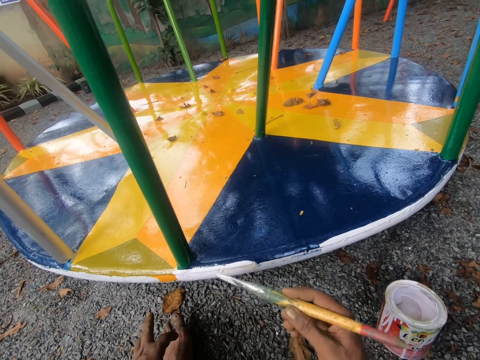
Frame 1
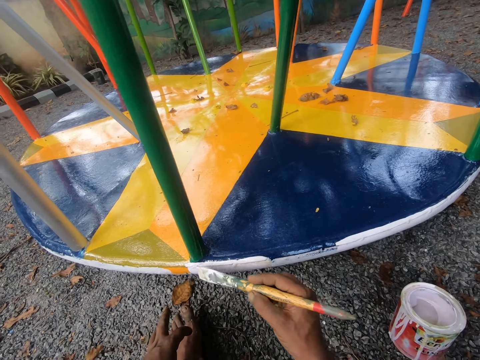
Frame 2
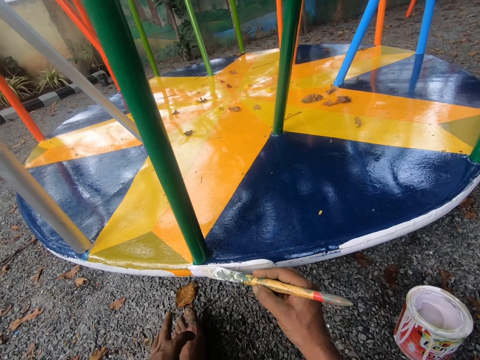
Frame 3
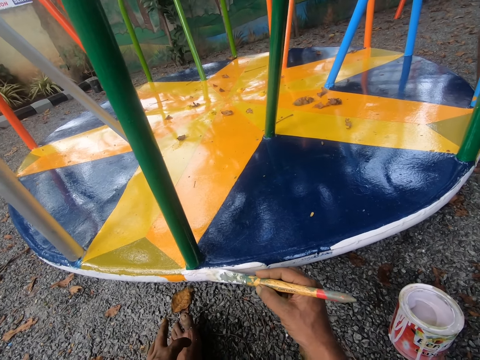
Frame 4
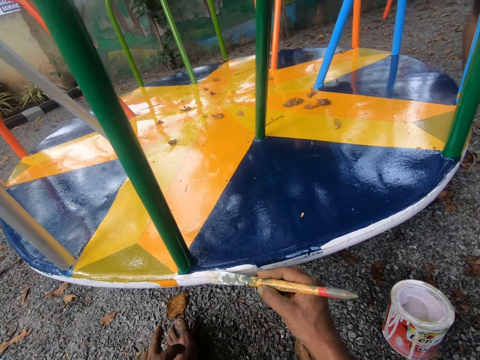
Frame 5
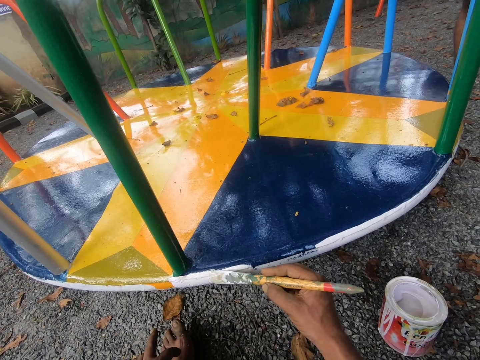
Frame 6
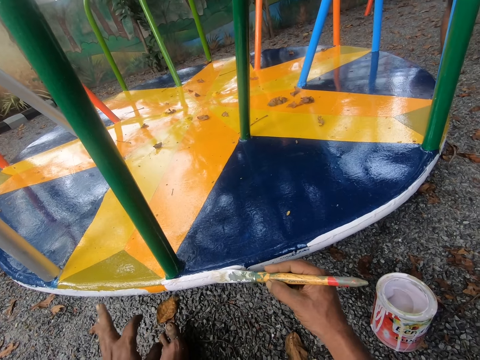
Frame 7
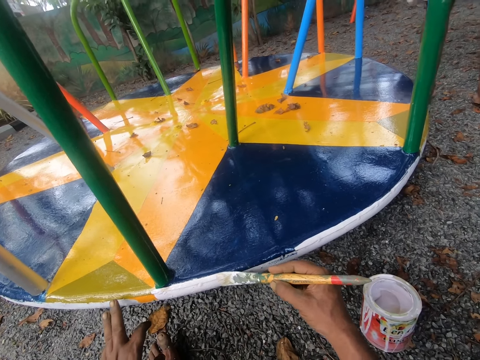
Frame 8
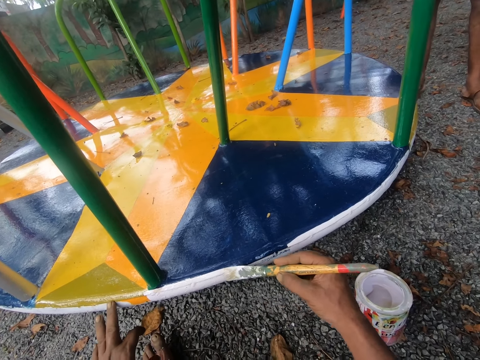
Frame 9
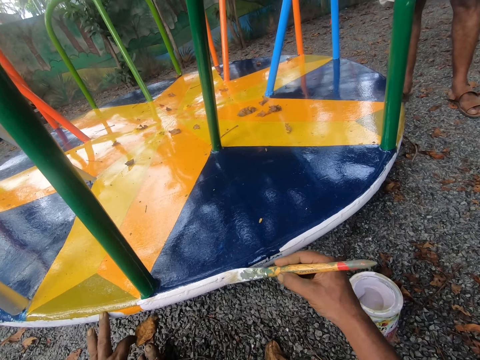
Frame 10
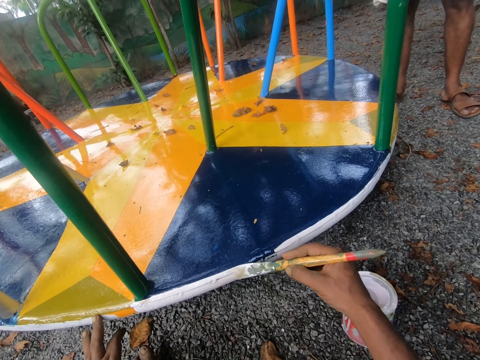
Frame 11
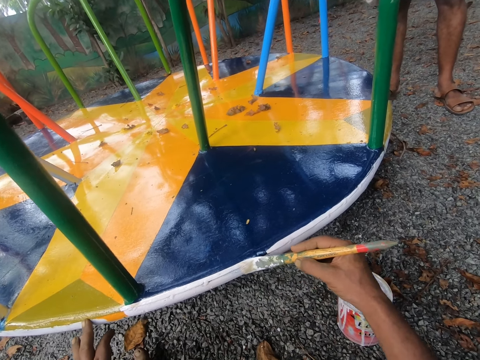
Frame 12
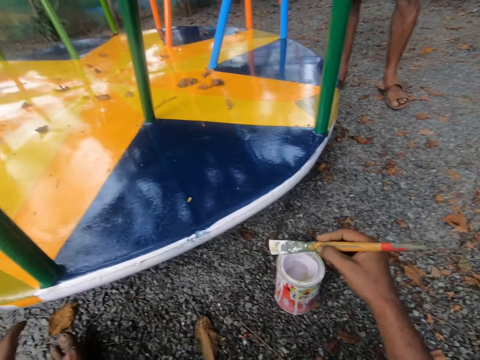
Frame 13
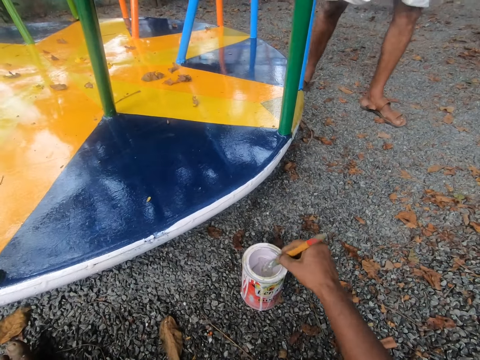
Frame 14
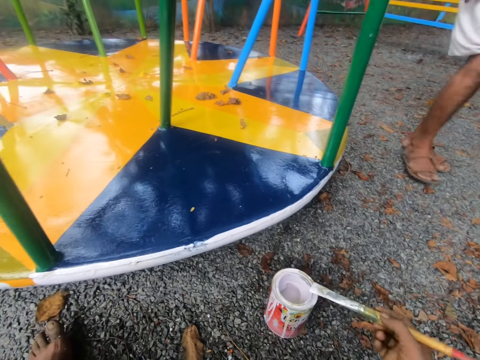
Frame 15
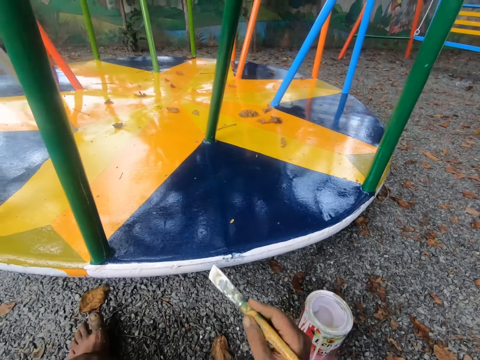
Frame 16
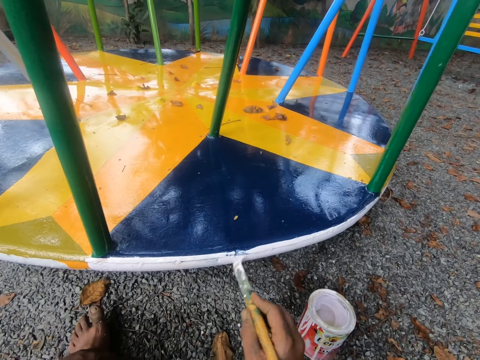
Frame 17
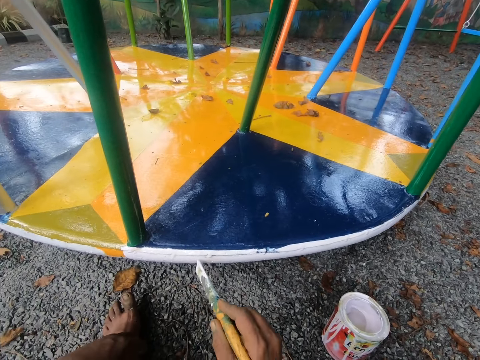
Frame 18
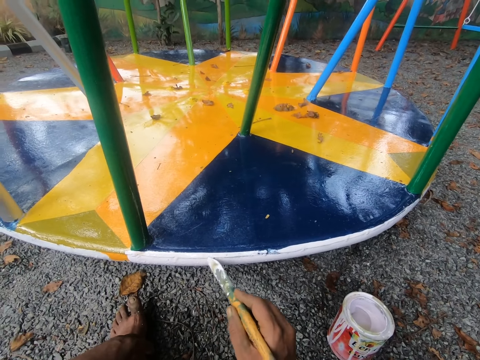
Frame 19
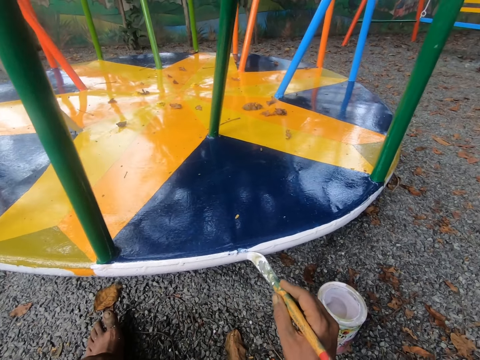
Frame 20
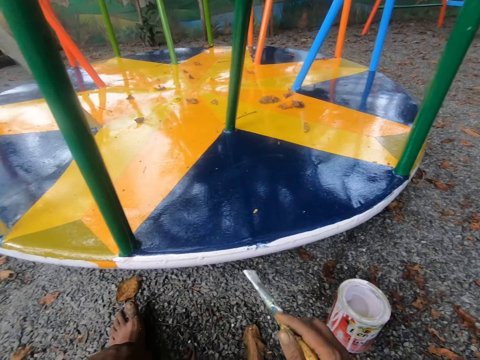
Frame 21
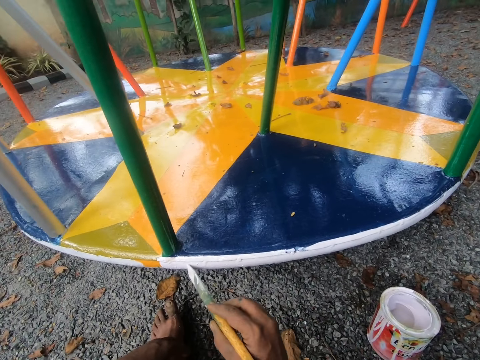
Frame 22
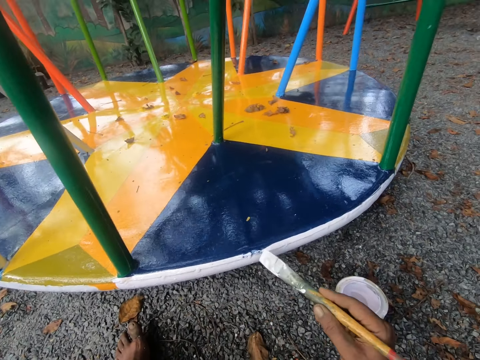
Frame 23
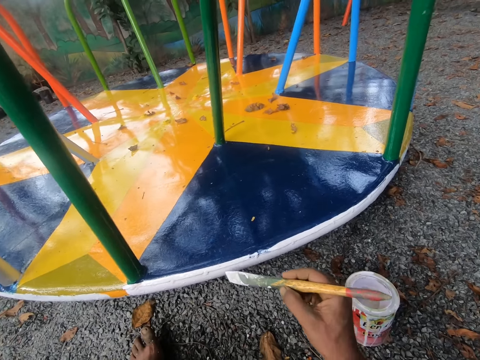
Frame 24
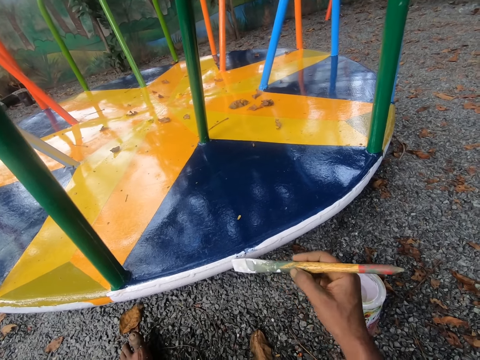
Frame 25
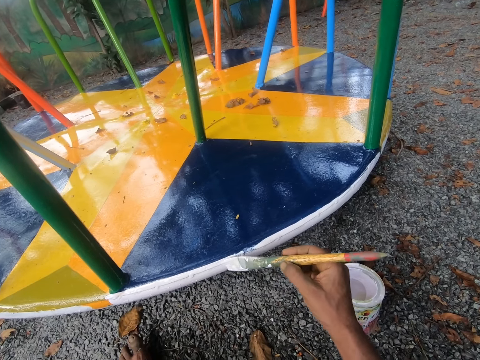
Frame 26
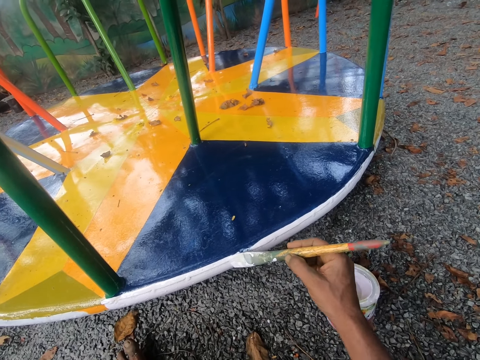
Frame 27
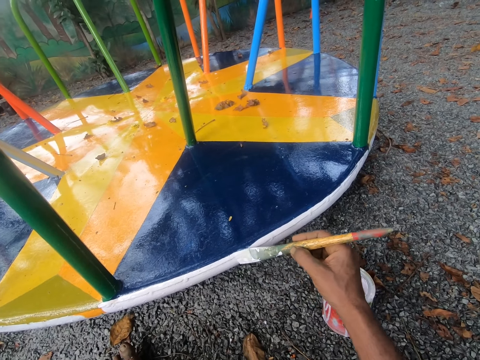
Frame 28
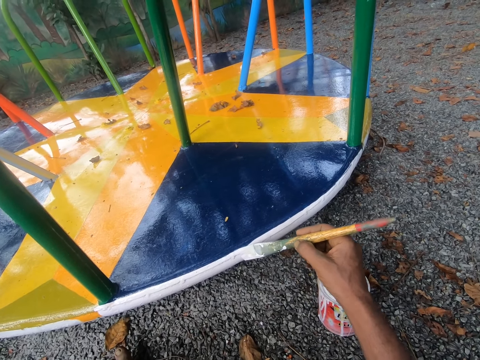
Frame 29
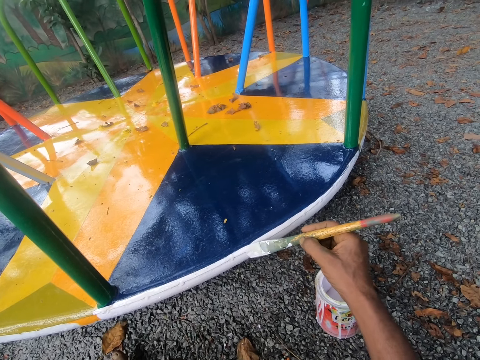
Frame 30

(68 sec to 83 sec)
The camera wearer dips the paint brush in the paint can. They paint the merry go round with the brush.

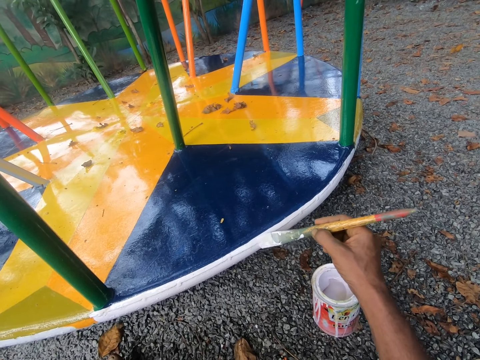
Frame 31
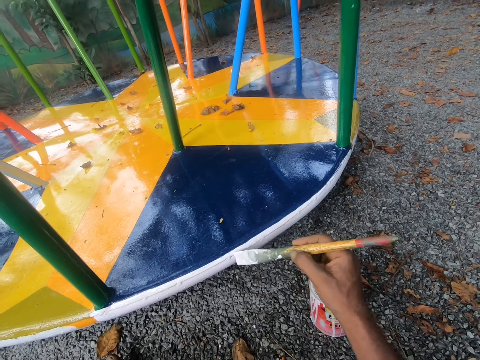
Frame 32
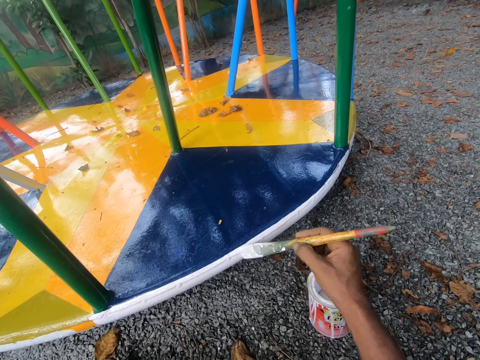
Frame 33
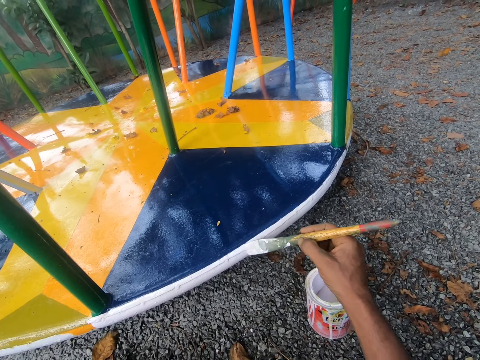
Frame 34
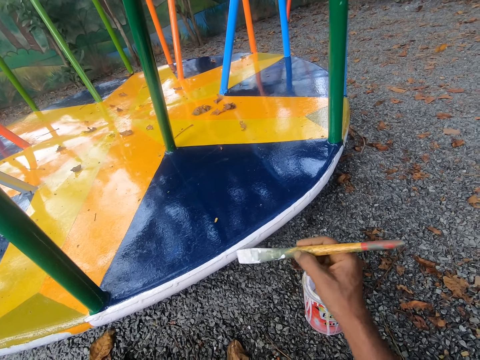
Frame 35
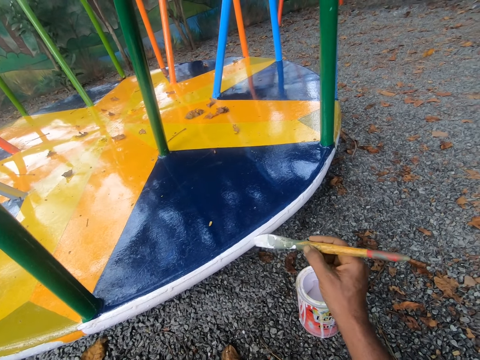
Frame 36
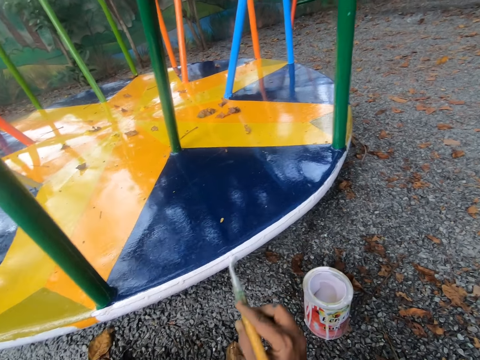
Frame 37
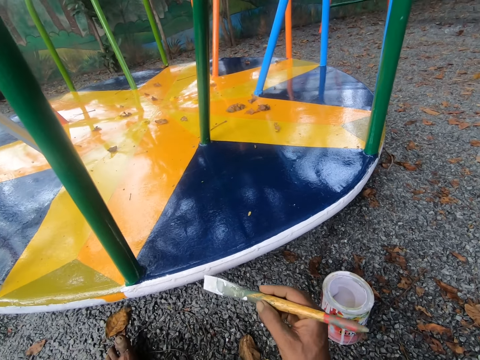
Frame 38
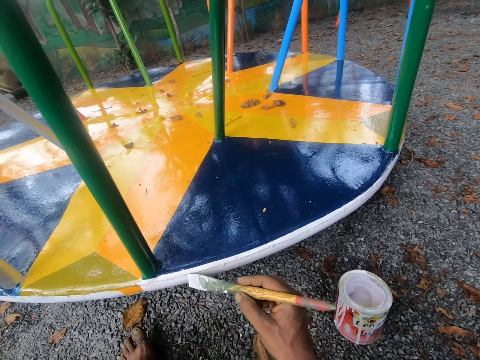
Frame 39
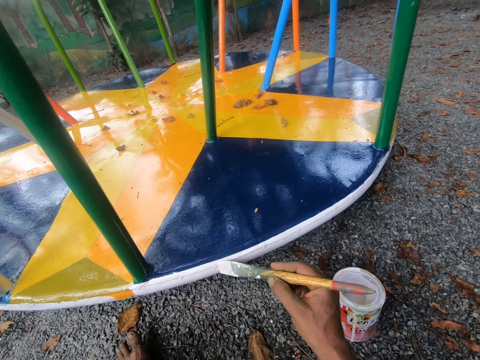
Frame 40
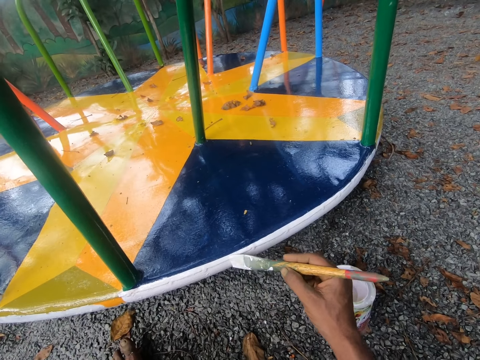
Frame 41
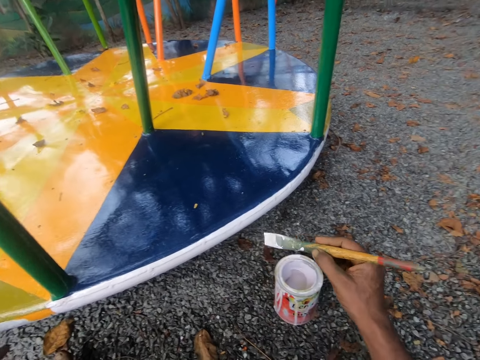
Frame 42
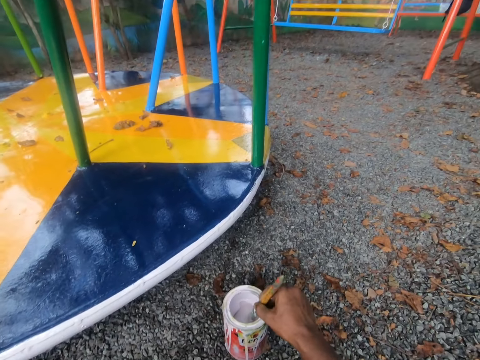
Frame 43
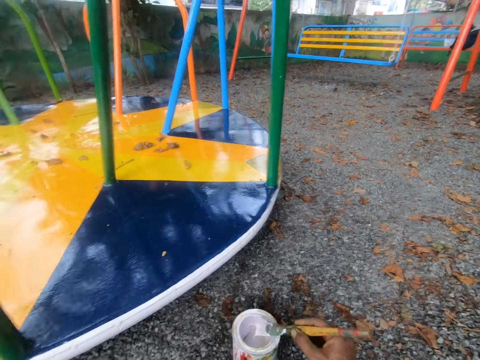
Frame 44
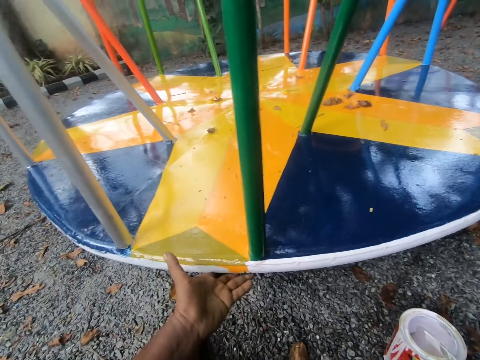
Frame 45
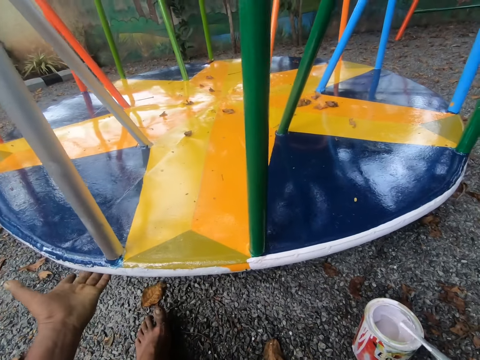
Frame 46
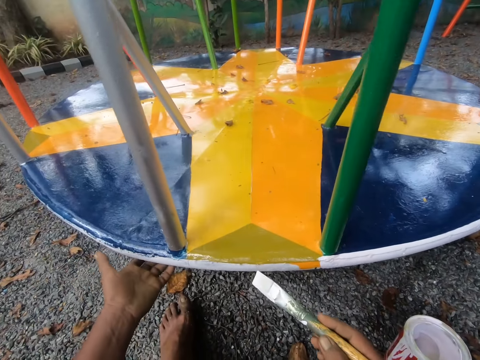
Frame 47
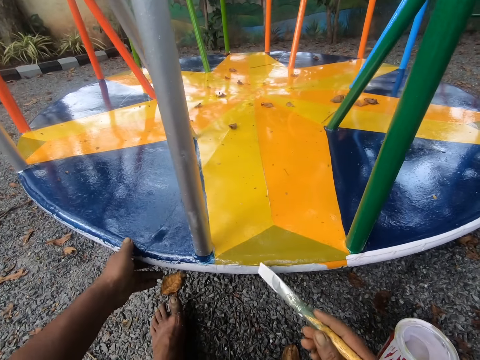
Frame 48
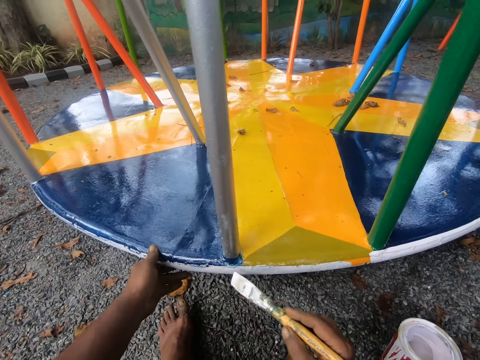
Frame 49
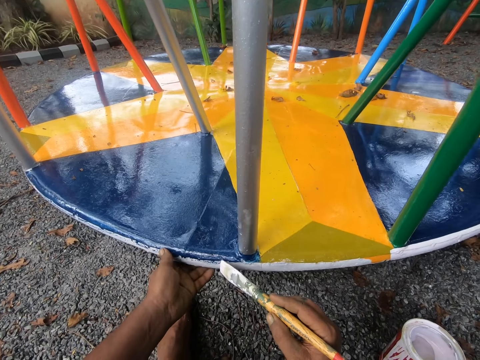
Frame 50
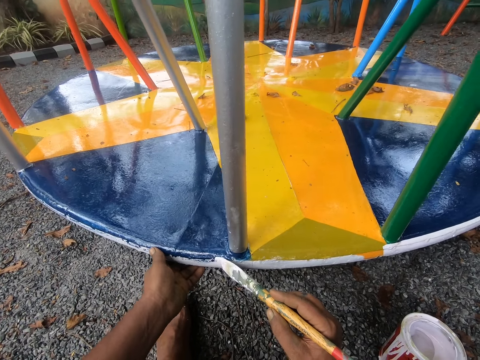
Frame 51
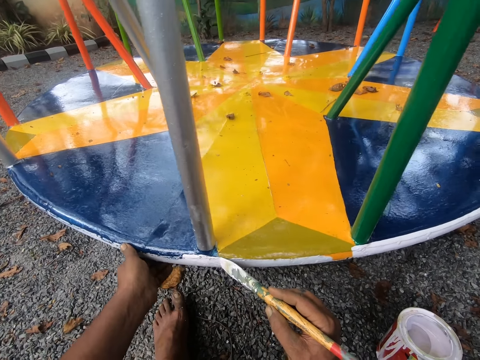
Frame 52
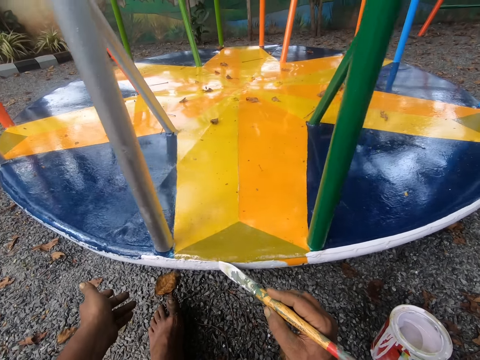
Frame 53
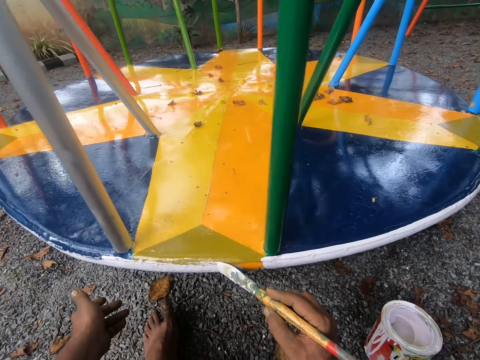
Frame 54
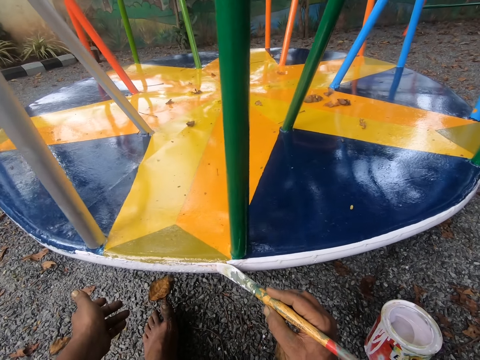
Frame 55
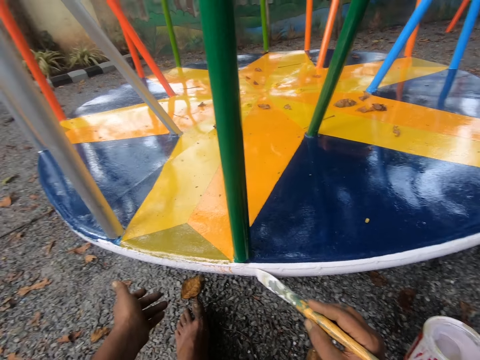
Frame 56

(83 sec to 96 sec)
The camera wearer dips the paint brush in the paint can. He wipes the merry go round with his hand. He moves the merry go round to the right. He paints the merry go round with the brush and holds the merry go round with his left hand.
